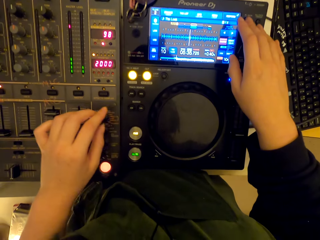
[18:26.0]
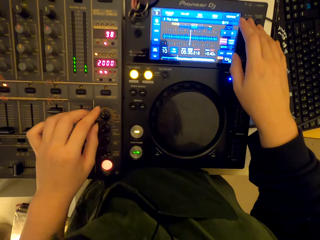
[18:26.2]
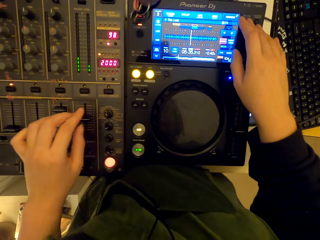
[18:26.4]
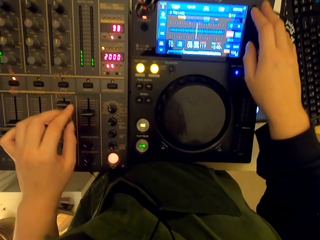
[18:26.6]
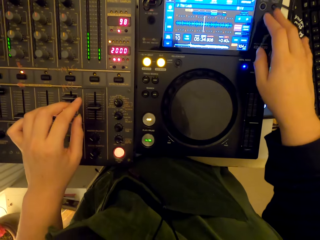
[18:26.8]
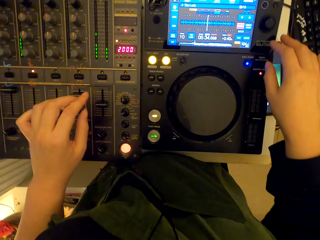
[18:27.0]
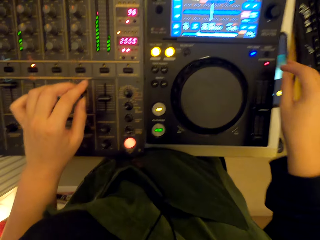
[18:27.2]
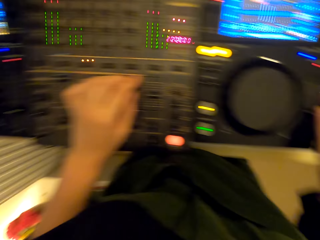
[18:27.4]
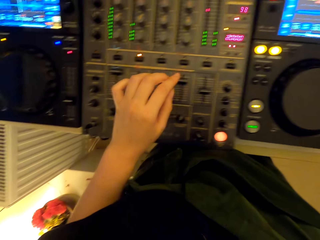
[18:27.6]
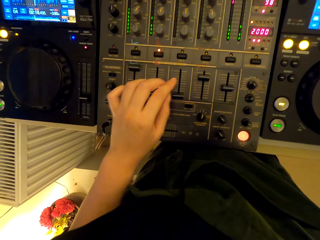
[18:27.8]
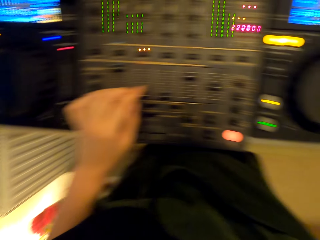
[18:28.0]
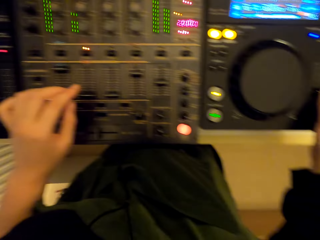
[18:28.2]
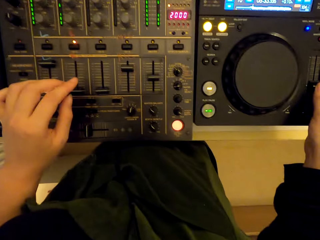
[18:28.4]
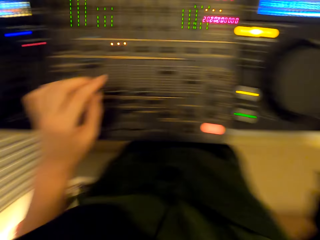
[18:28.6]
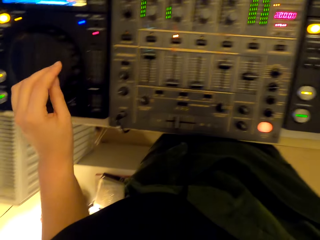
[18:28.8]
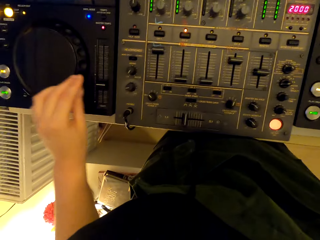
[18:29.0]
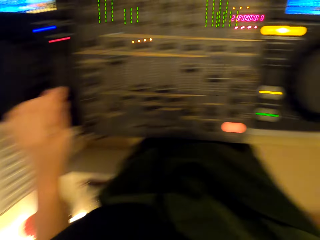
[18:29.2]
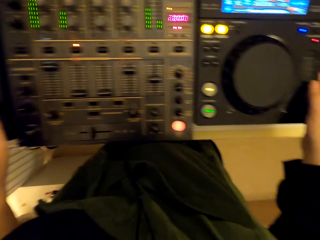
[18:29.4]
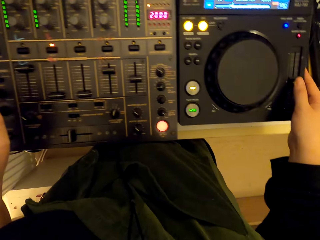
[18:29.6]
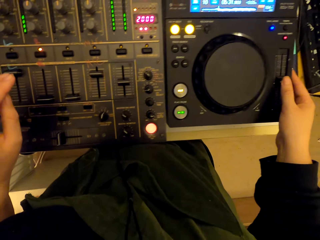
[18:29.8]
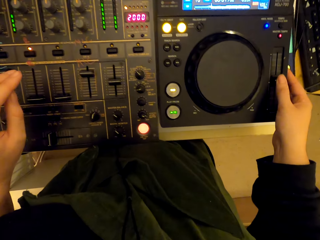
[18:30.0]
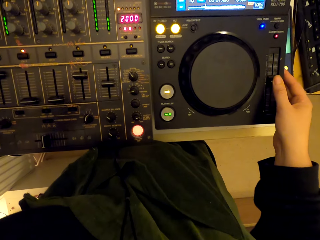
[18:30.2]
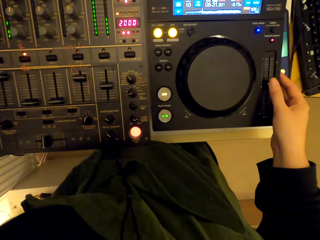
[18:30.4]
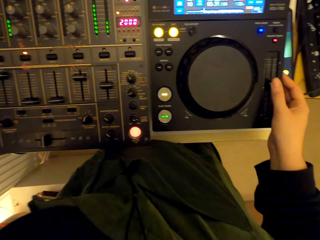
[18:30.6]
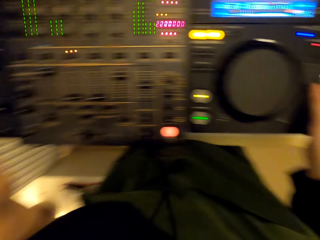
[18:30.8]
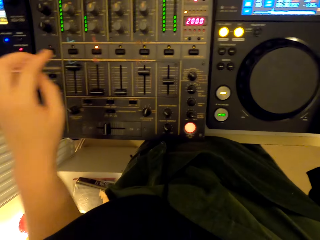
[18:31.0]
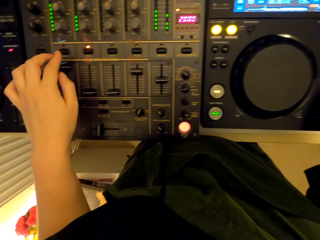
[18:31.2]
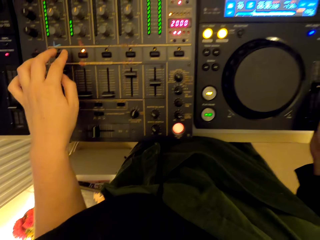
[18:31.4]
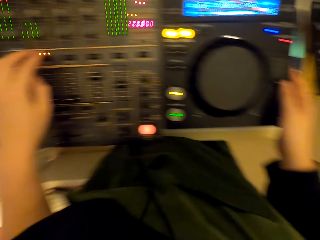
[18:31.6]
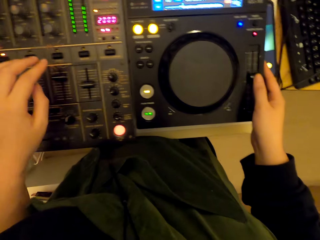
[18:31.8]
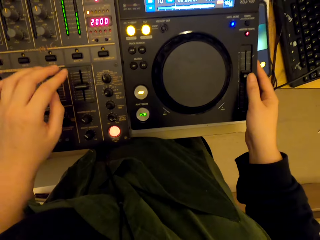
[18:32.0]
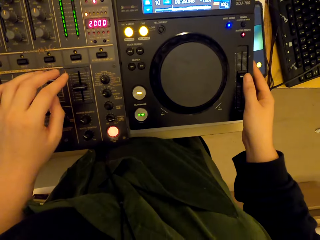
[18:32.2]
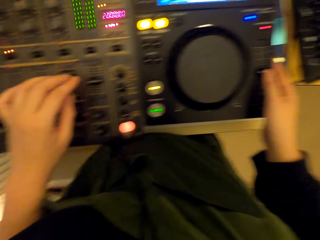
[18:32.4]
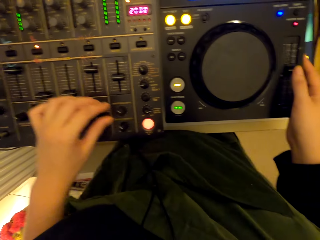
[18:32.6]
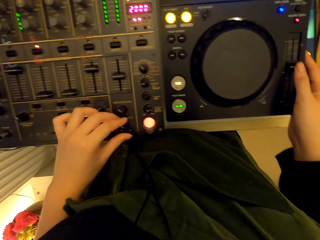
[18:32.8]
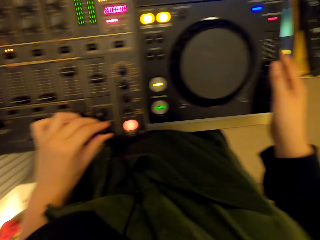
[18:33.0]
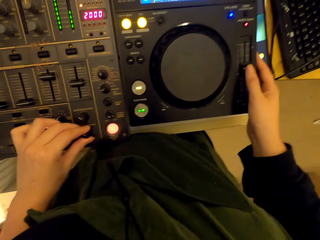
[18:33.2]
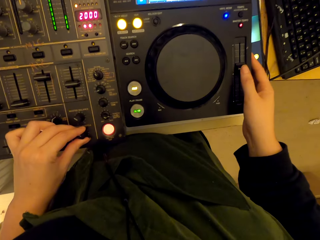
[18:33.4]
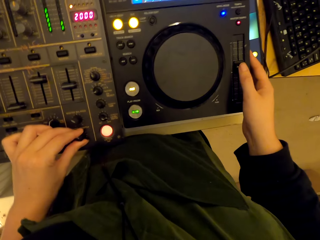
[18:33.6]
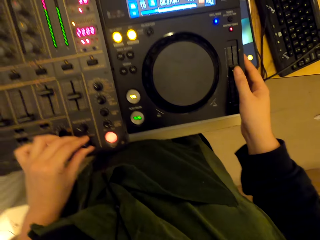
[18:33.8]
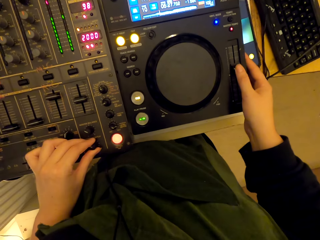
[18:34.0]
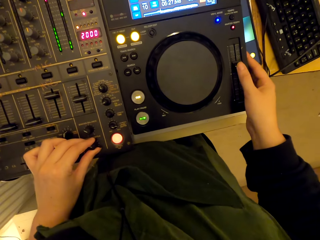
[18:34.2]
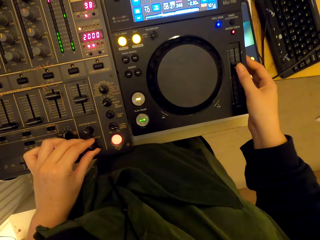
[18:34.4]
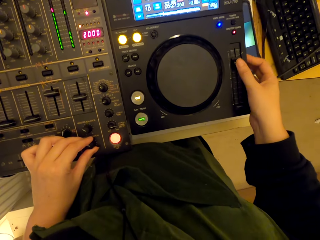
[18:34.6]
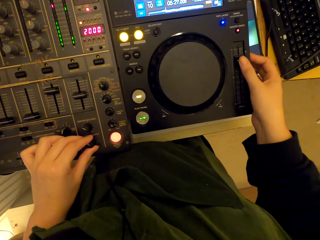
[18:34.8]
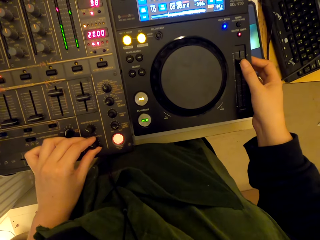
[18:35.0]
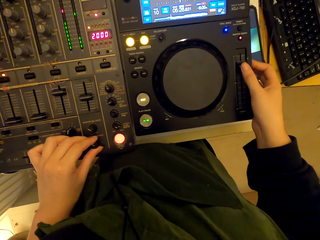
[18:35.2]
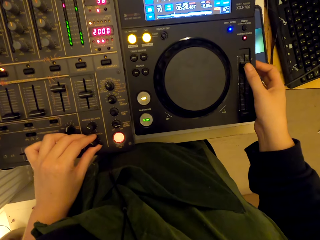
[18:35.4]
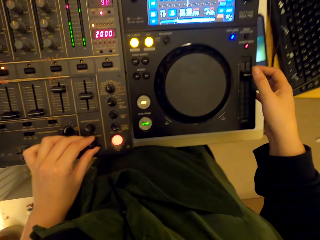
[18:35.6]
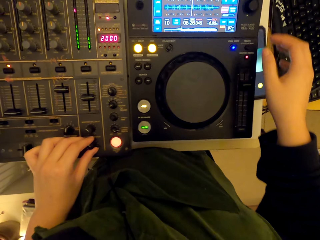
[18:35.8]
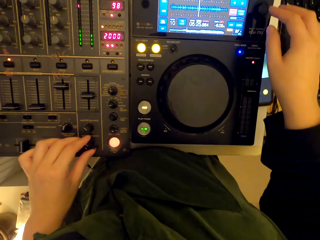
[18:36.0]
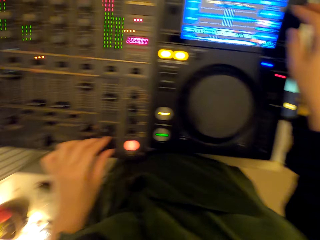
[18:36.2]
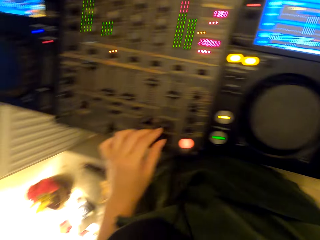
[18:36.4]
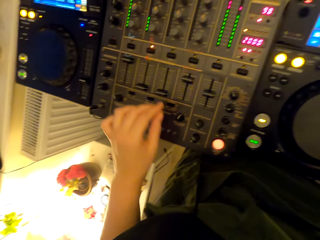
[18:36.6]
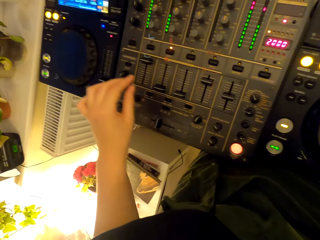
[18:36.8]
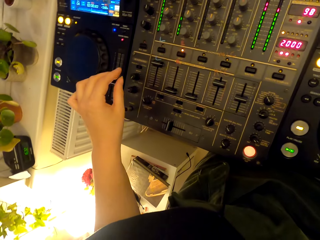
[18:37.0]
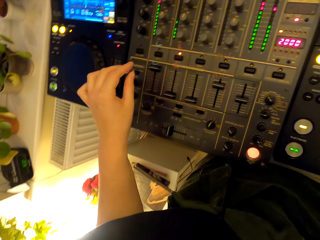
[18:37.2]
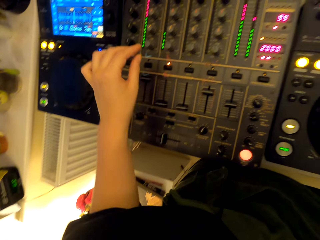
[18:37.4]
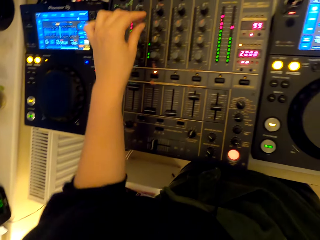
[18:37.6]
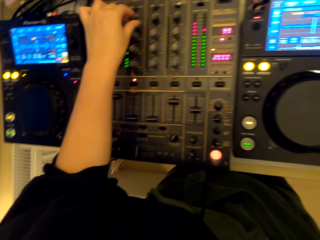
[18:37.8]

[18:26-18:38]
The camera wearer presses the button. They look at something. They adjust the pitch slider and turn the knobs.

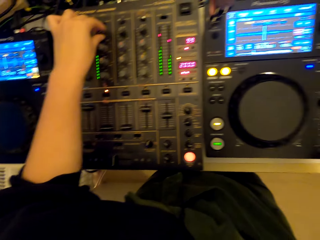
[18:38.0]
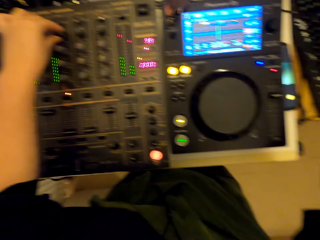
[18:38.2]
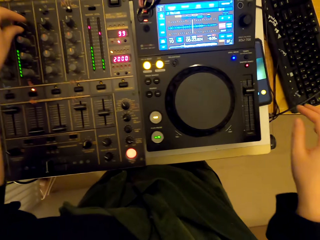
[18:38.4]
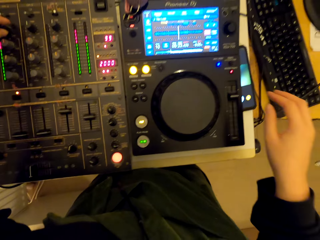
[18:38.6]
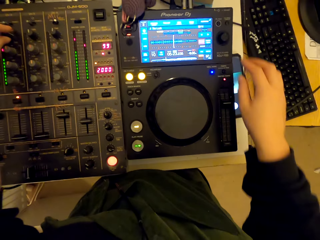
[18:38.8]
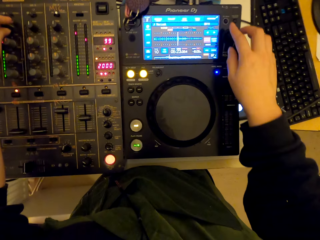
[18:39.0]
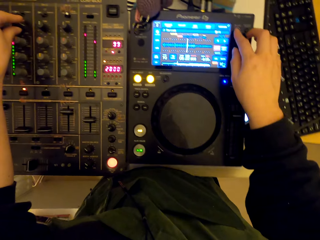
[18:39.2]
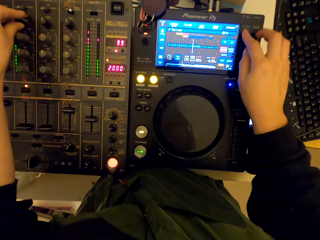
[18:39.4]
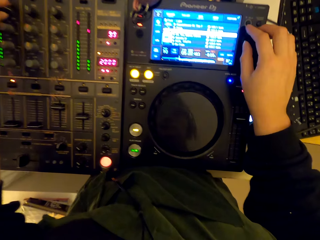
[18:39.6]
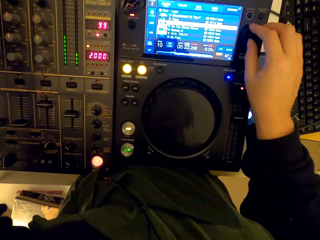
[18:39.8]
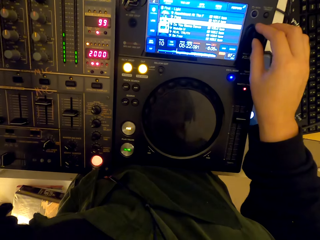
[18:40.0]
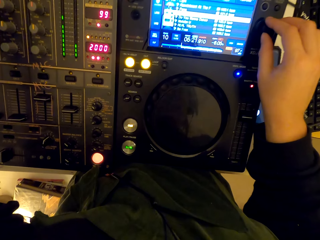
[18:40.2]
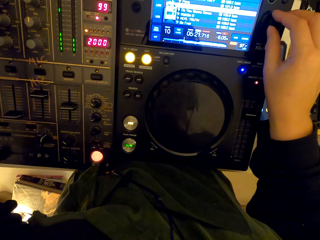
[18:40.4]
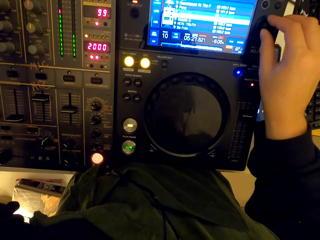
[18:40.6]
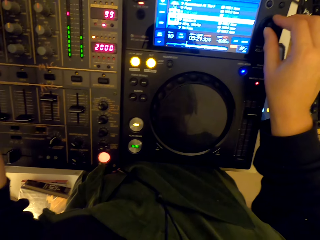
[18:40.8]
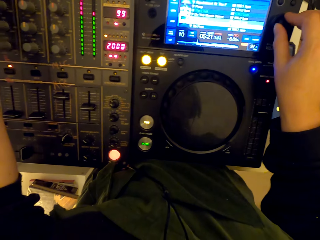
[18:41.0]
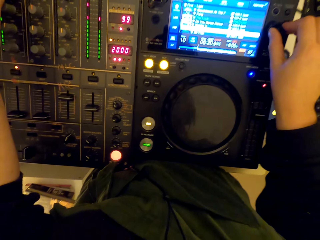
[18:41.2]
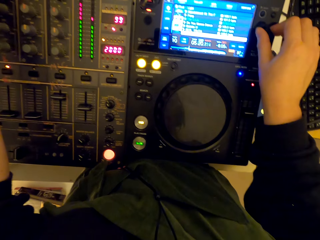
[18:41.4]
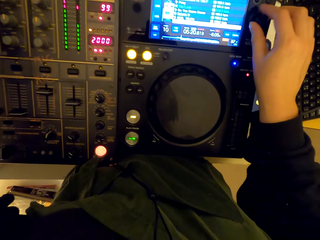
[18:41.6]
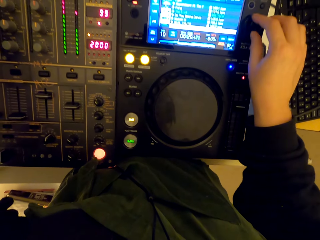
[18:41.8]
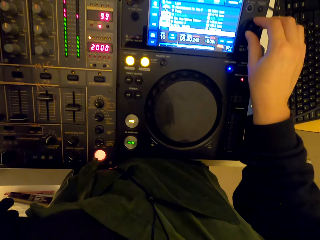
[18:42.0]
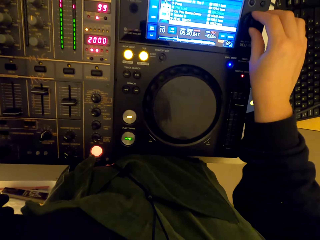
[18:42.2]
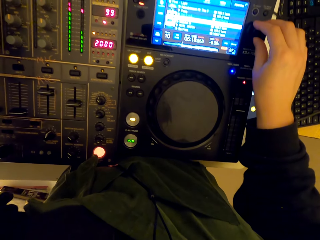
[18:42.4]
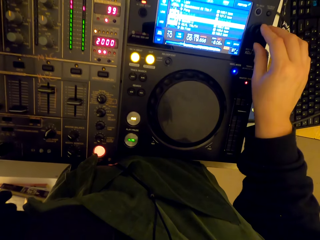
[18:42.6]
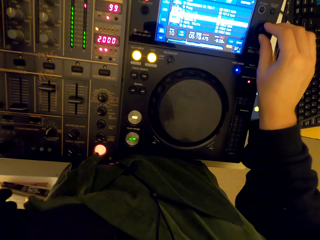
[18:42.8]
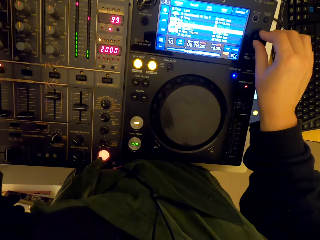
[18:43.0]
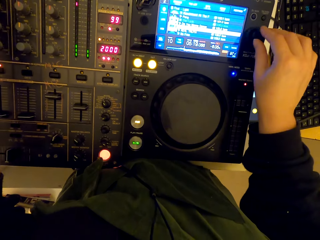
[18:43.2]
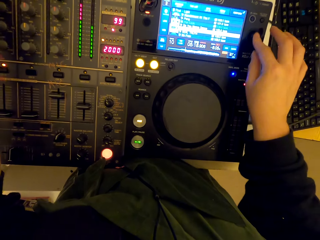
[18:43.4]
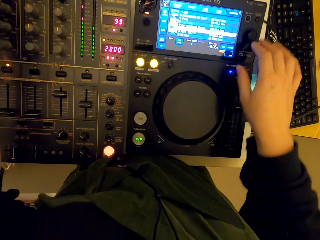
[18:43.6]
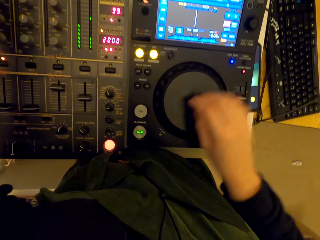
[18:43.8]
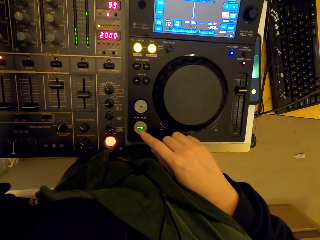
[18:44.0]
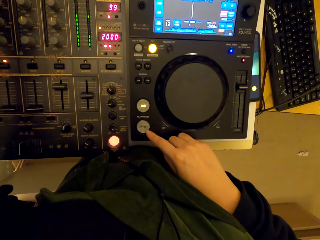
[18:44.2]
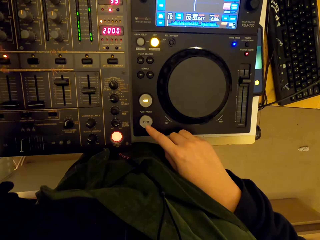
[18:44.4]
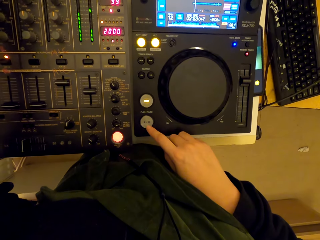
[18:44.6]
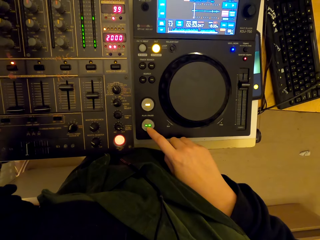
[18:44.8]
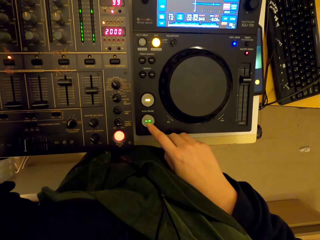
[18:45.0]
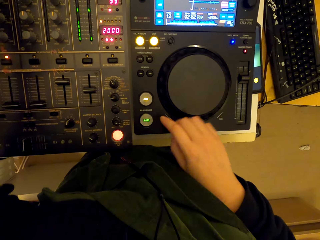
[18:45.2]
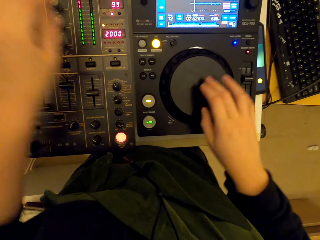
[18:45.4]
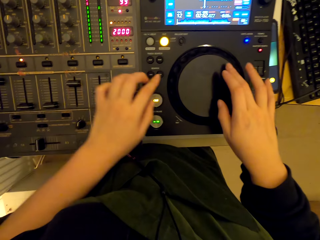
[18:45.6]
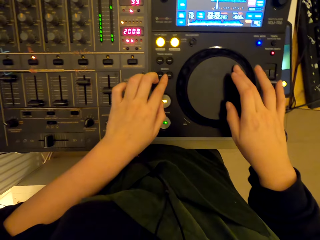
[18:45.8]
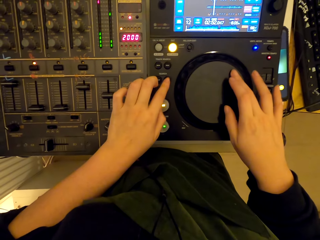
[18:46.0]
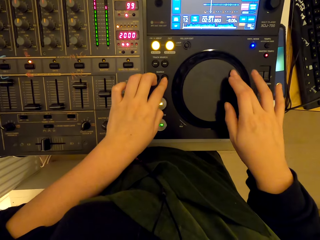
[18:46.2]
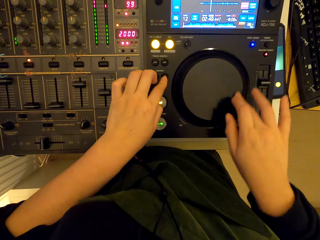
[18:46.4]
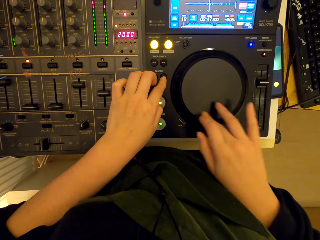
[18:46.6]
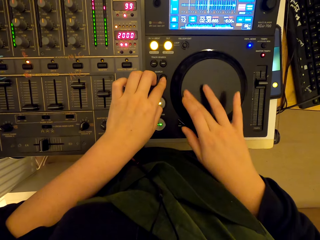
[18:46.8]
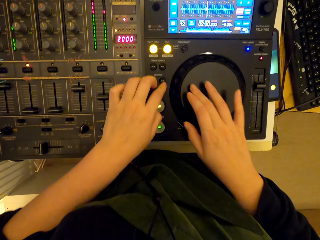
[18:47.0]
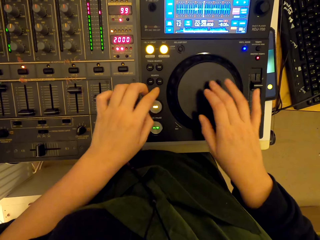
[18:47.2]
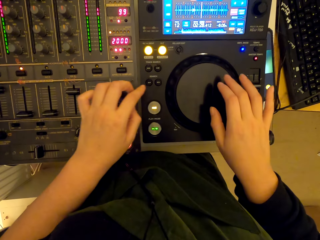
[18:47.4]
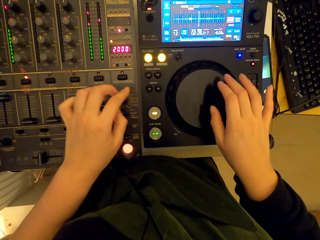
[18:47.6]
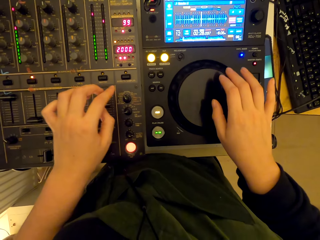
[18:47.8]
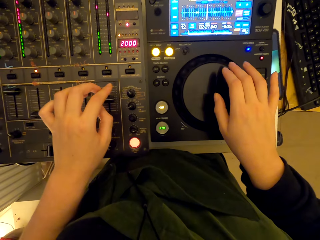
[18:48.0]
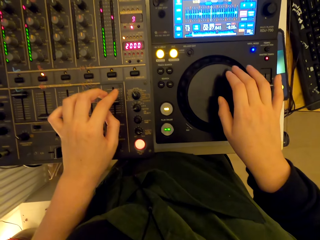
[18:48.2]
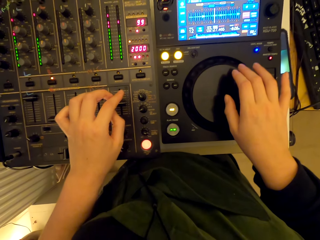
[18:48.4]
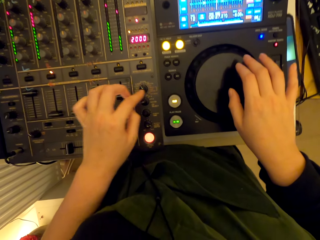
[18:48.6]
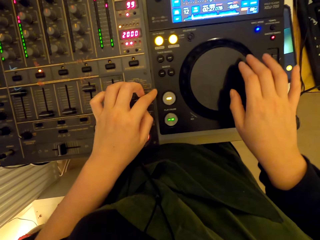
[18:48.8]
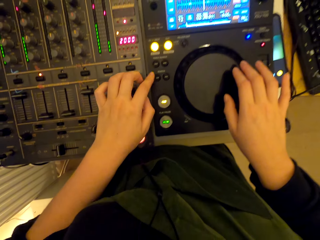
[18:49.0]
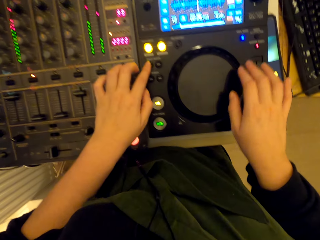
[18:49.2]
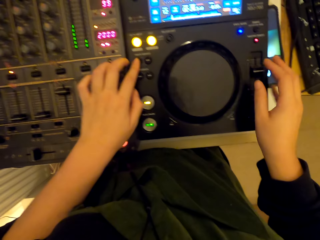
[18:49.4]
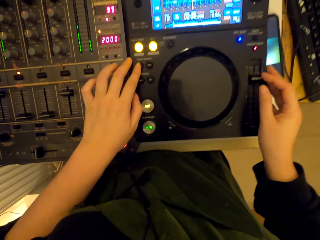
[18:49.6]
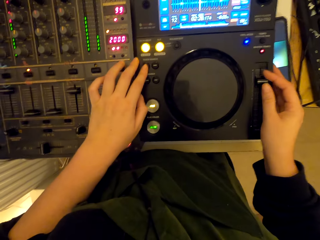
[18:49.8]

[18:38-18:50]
The camera wearer presses the button. They turn the knob. They press the buttons. They spin the jog wheel. They press the button.
